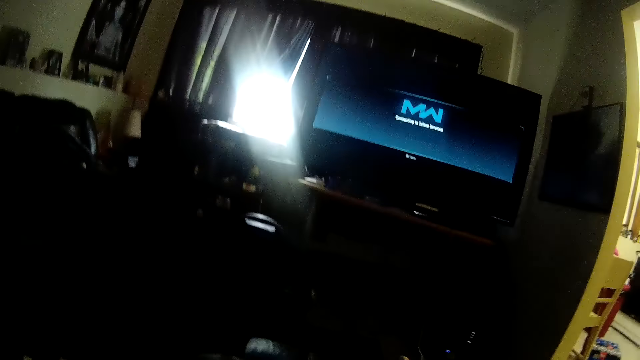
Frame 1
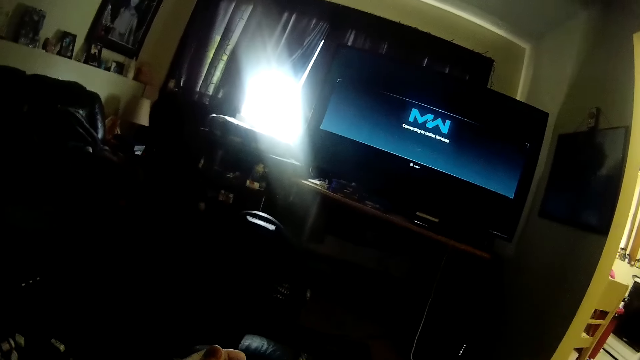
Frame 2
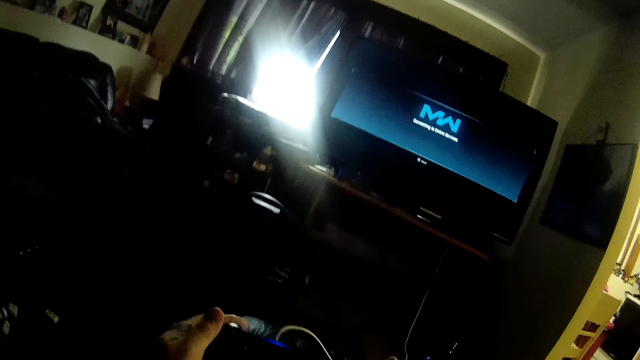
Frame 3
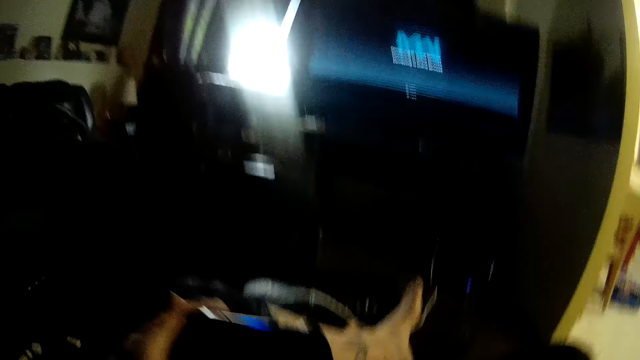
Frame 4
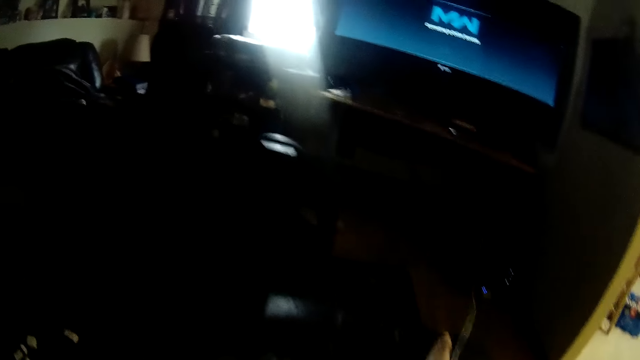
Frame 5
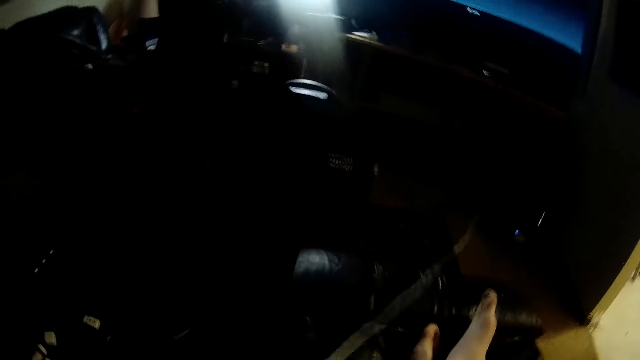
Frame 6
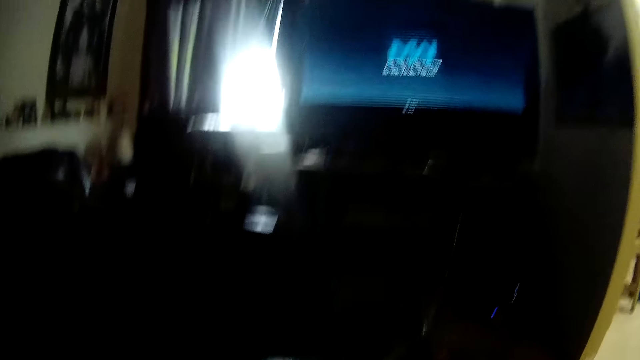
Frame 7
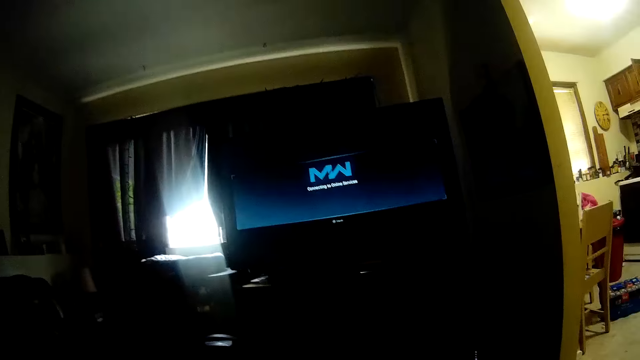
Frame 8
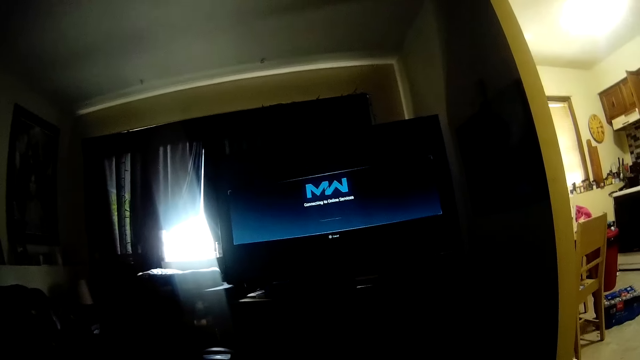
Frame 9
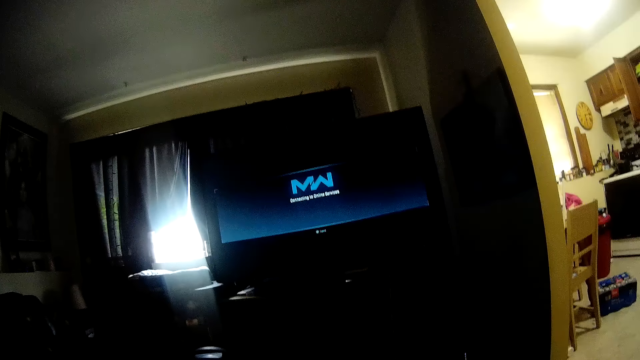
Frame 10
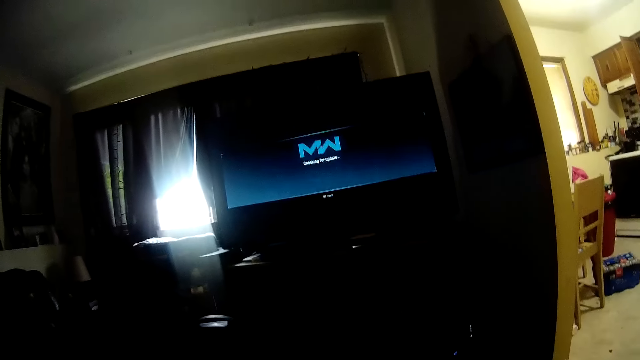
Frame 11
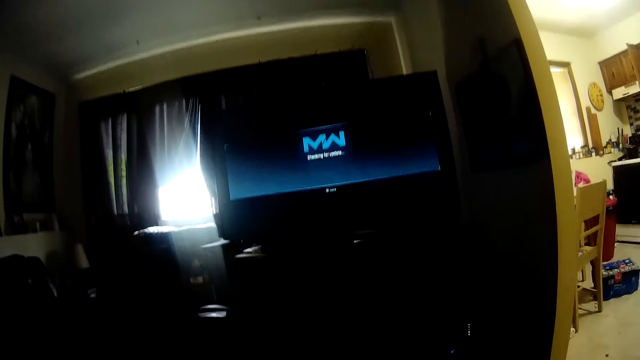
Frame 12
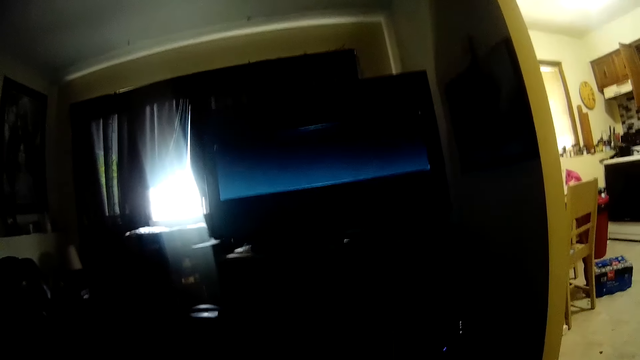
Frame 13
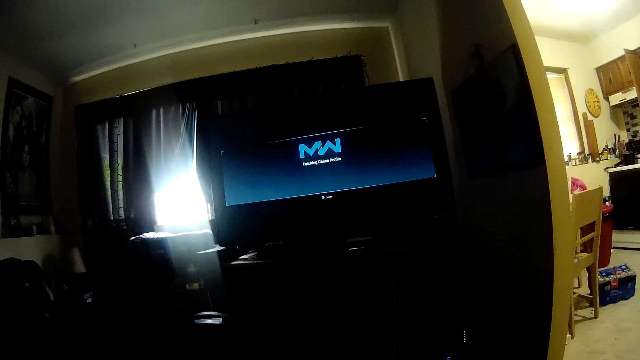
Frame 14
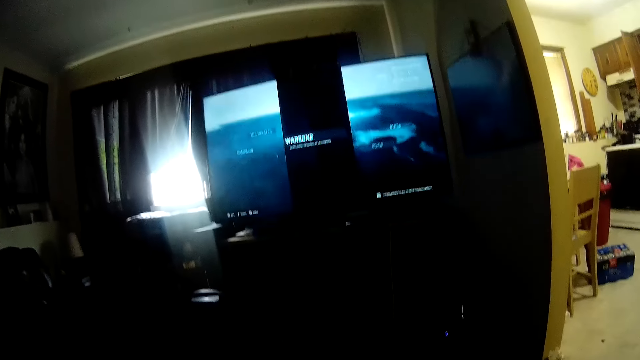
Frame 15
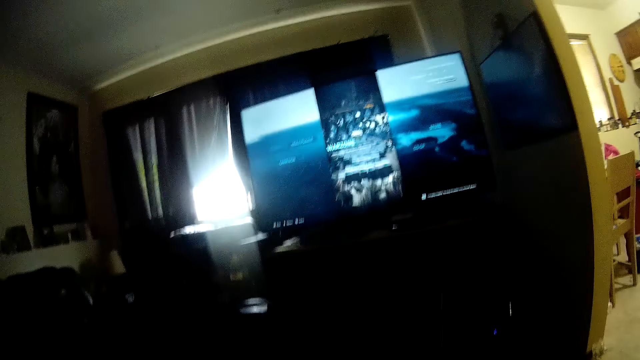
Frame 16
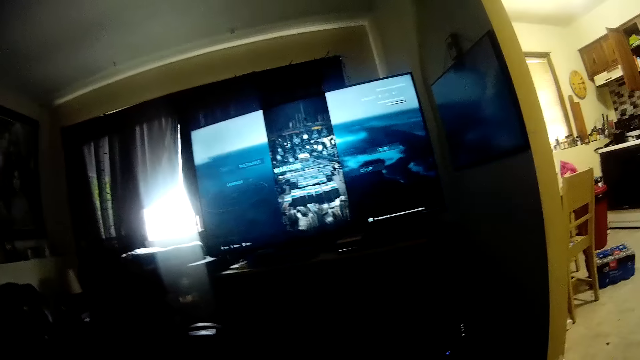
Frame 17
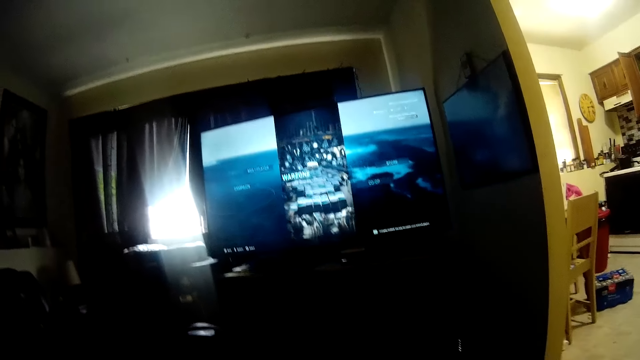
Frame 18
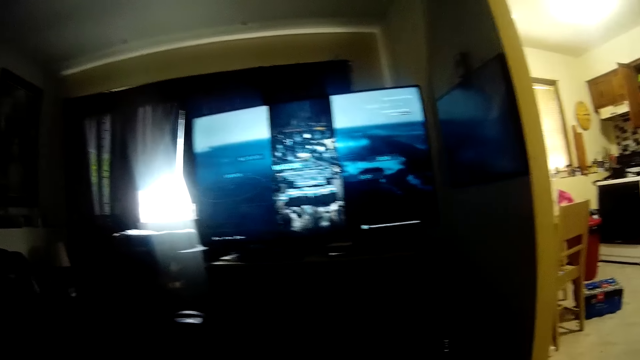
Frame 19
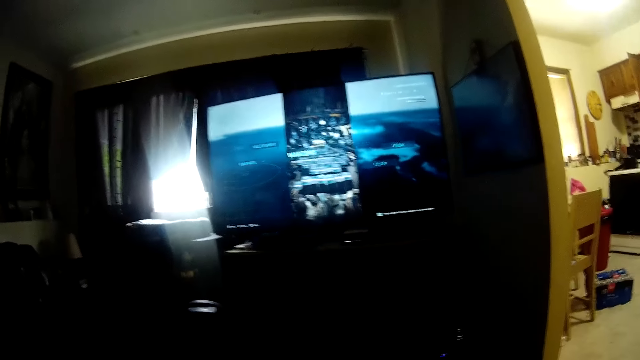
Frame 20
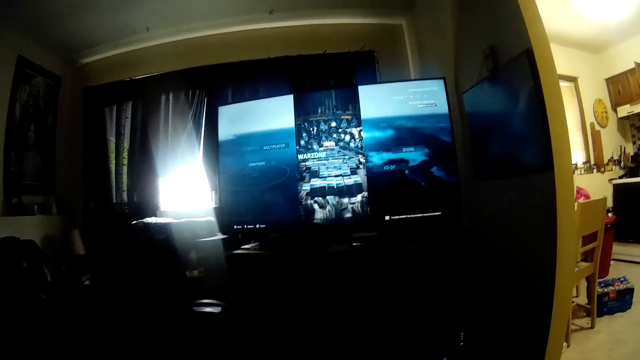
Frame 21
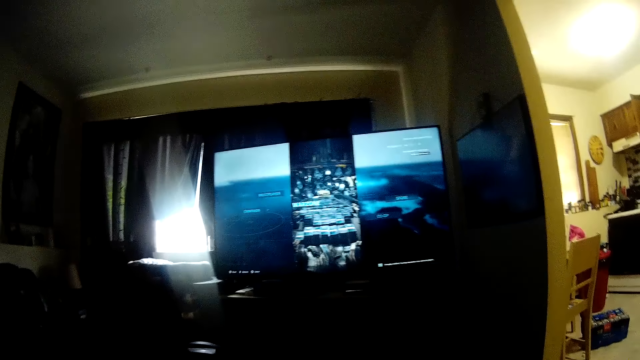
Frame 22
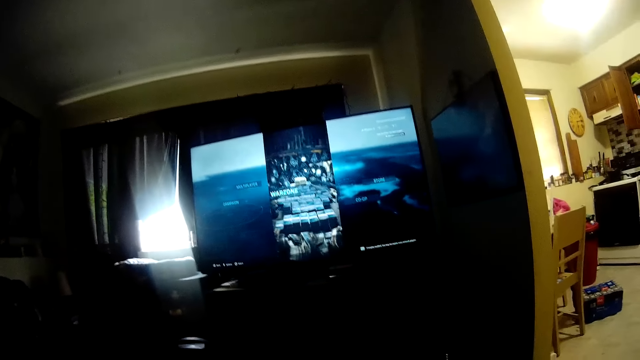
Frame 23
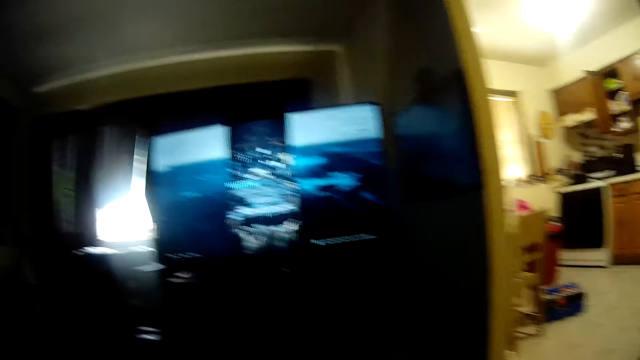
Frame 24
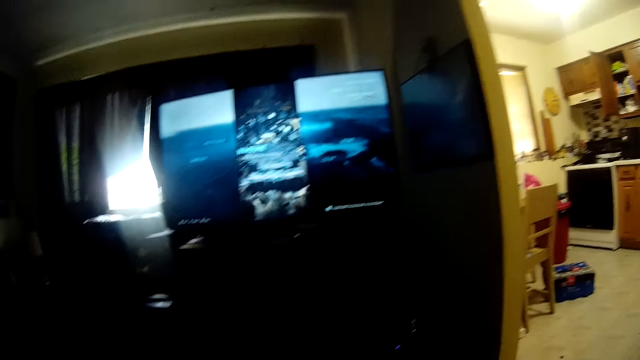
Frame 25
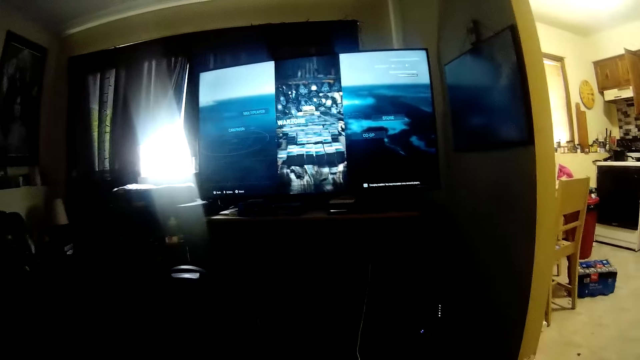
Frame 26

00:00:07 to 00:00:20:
The camera wearer converses. They play the game. They sing. They play the game. They sing.

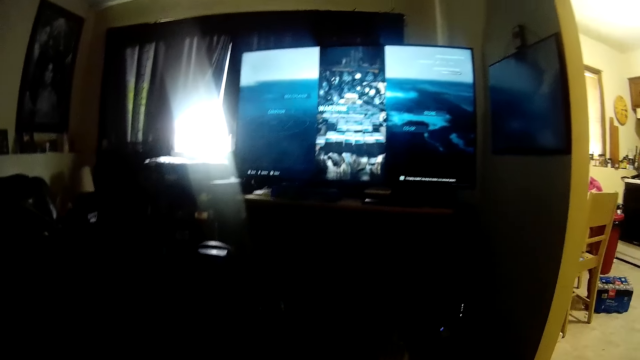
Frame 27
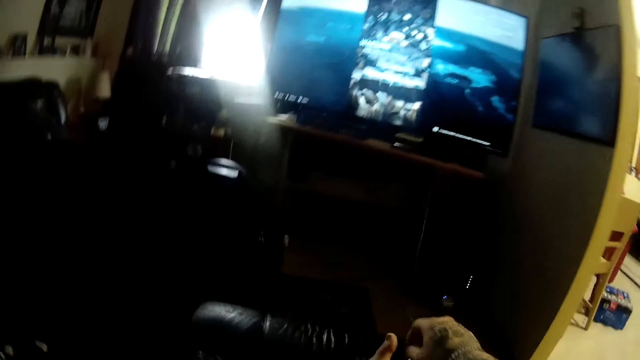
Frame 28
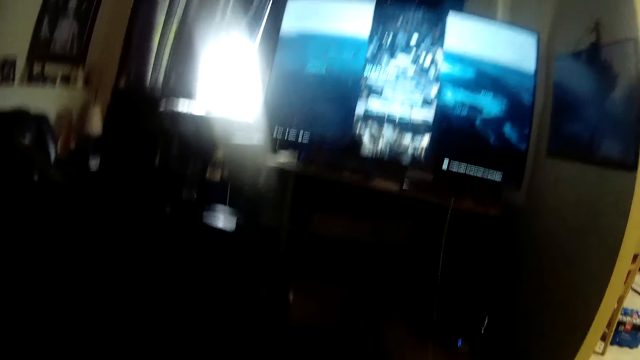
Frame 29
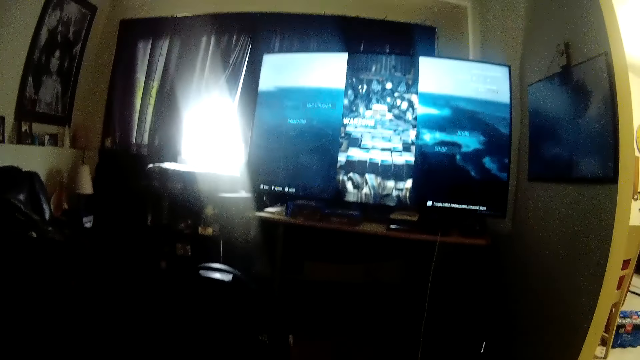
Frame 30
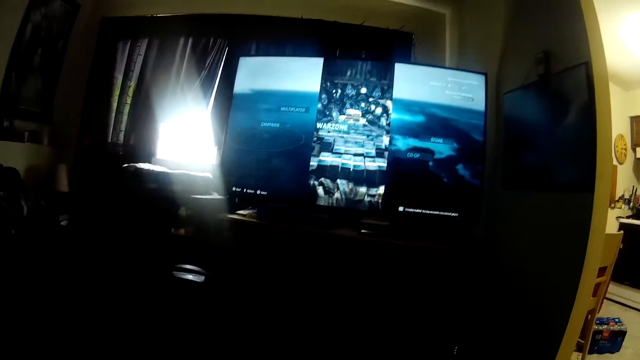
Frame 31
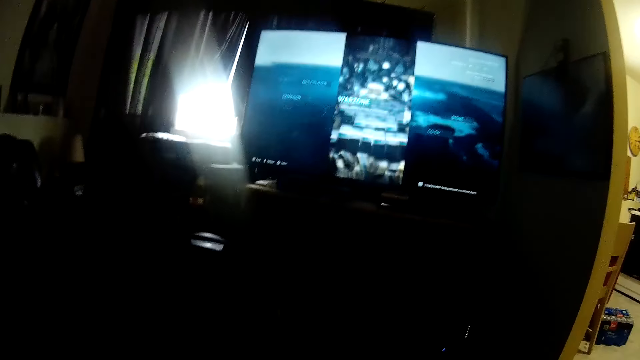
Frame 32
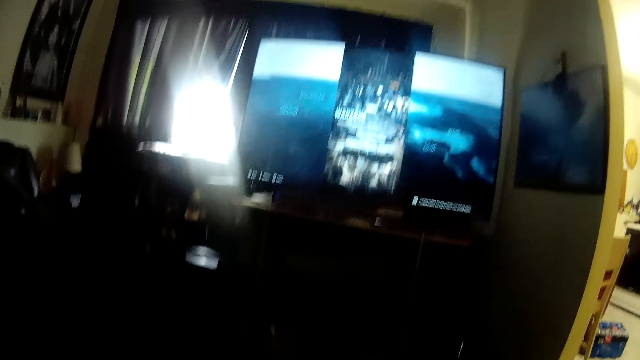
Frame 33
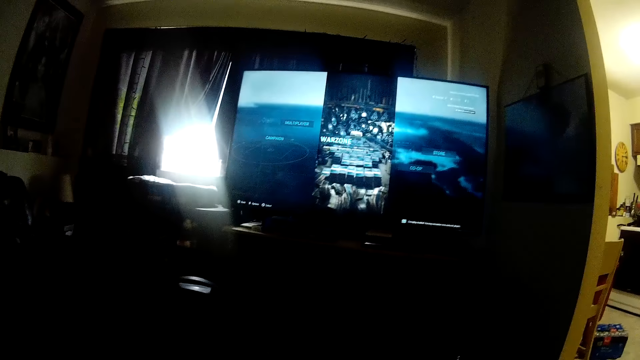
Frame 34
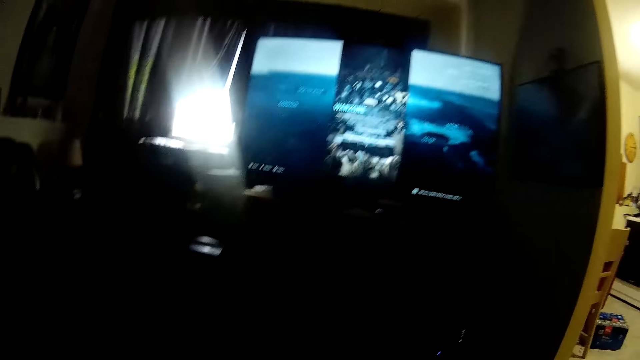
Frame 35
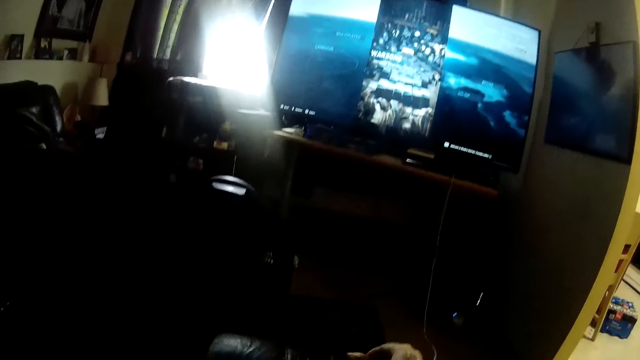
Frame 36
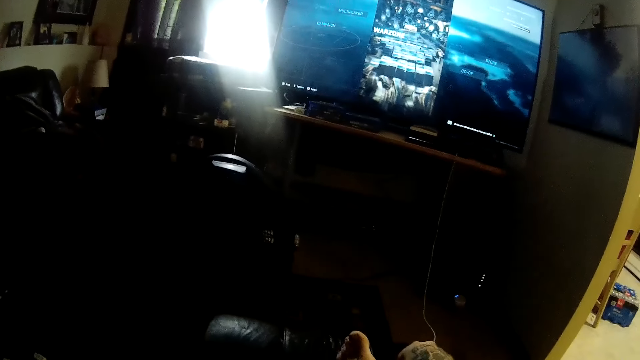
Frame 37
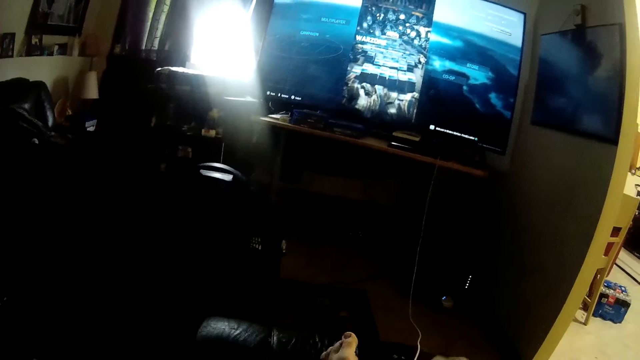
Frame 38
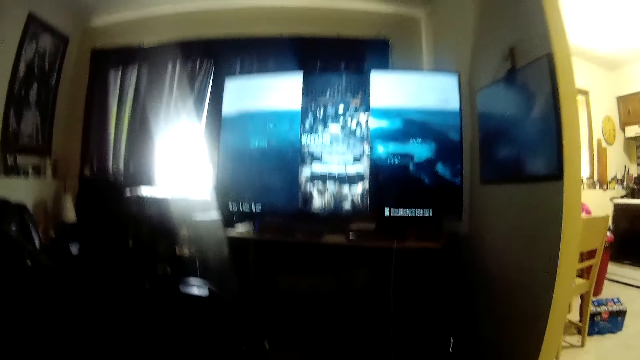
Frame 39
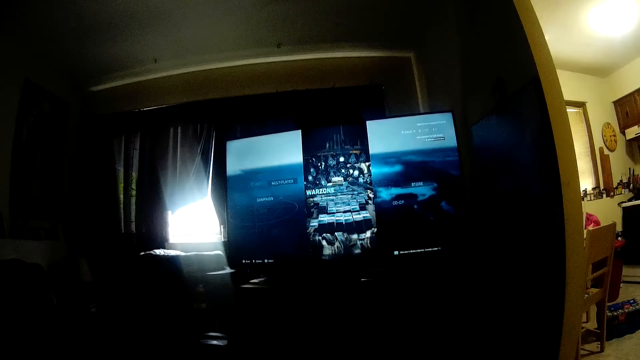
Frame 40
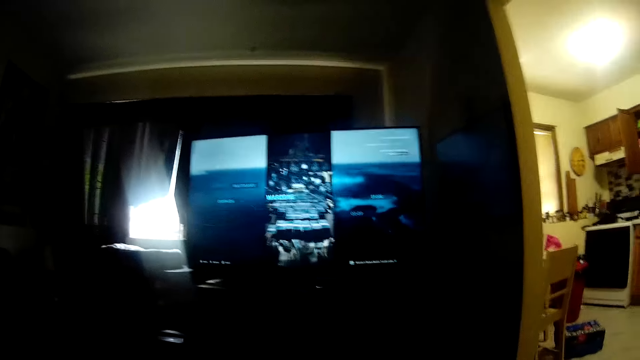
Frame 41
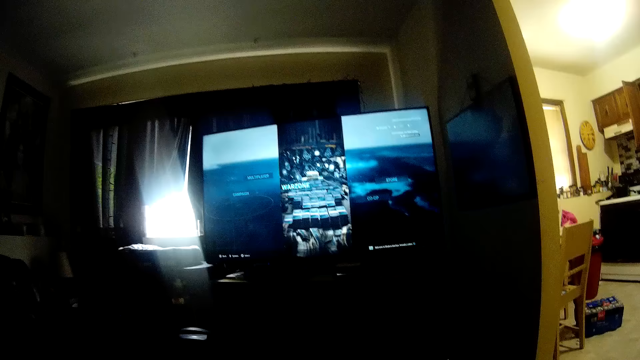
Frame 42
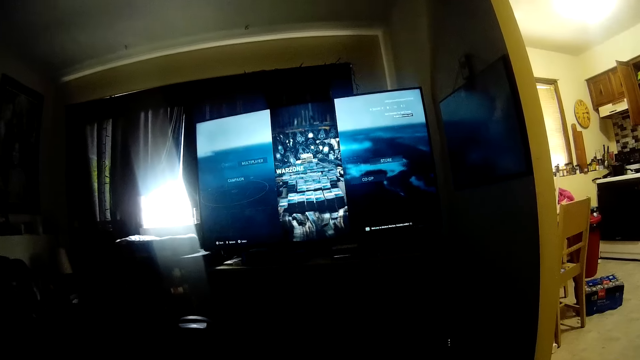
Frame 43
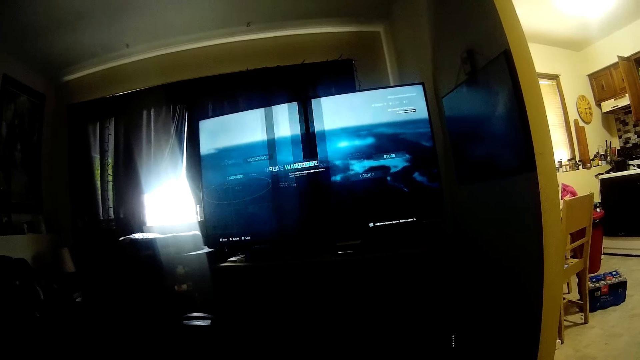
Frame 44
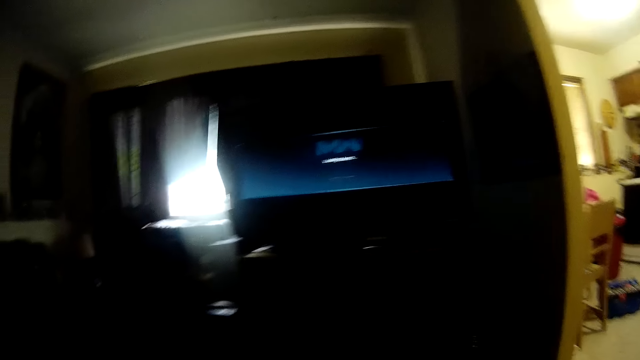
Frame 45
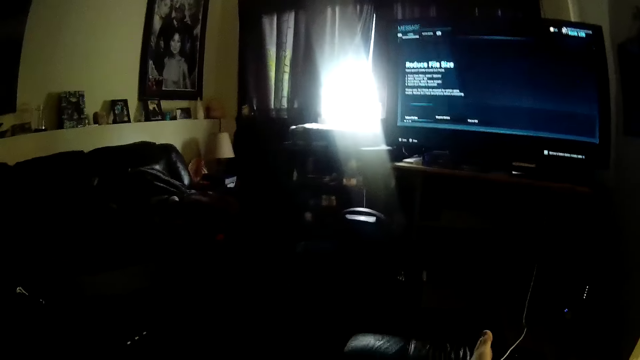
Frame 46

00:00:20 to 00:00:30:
The camera wearer converses. They play the game.
